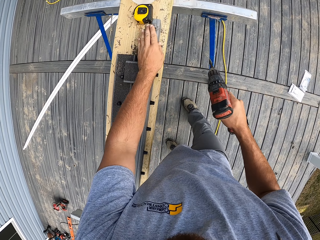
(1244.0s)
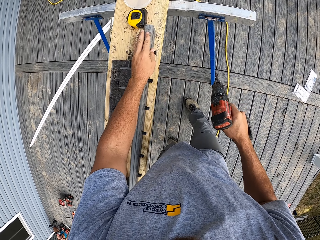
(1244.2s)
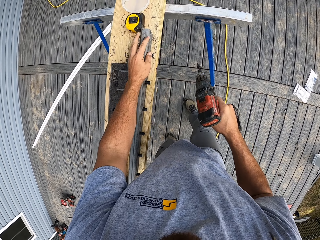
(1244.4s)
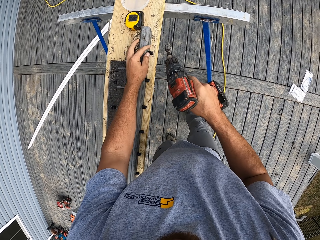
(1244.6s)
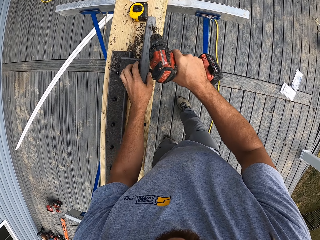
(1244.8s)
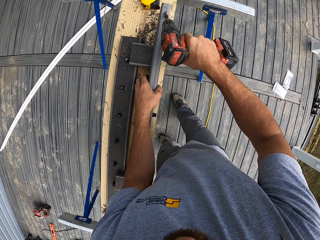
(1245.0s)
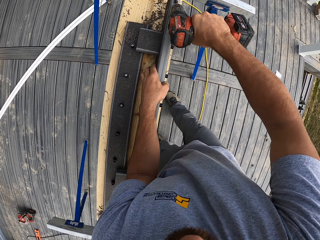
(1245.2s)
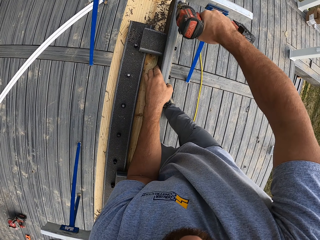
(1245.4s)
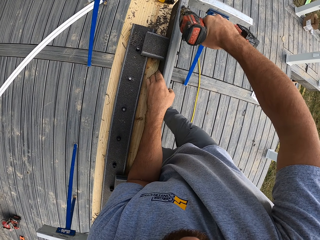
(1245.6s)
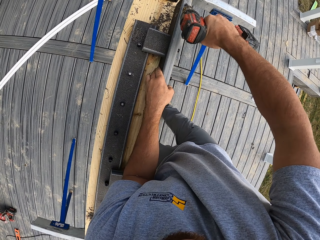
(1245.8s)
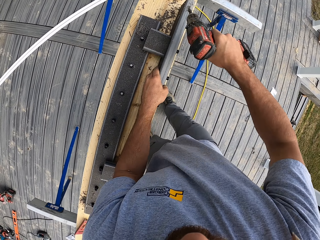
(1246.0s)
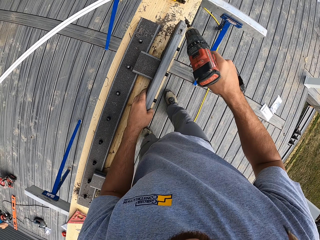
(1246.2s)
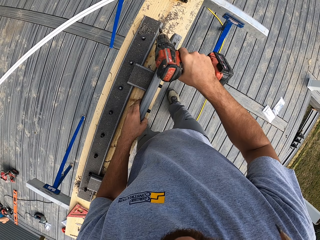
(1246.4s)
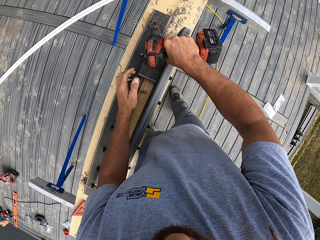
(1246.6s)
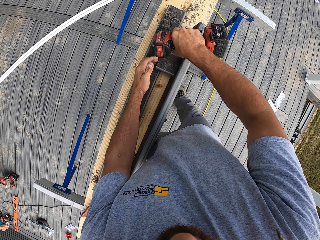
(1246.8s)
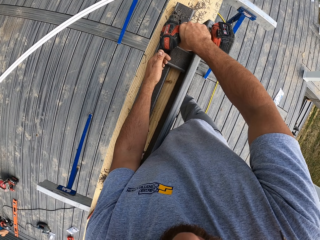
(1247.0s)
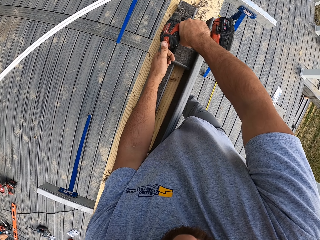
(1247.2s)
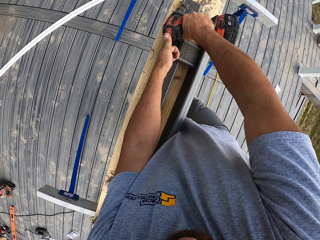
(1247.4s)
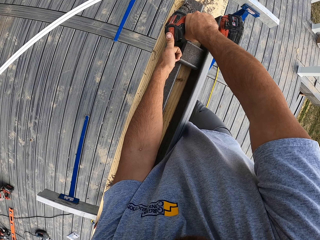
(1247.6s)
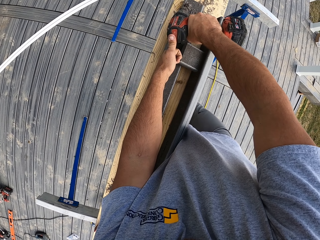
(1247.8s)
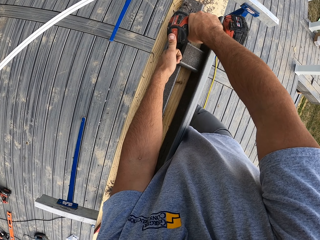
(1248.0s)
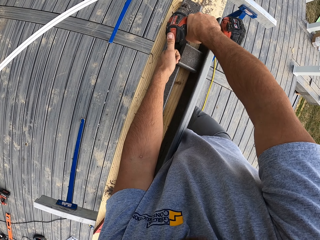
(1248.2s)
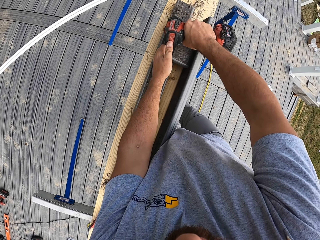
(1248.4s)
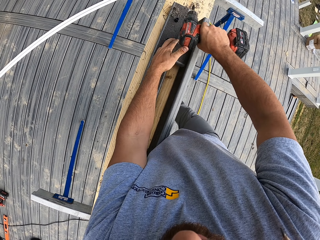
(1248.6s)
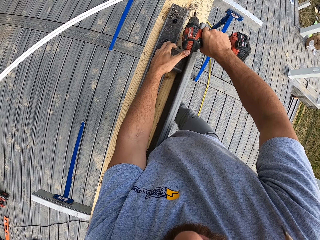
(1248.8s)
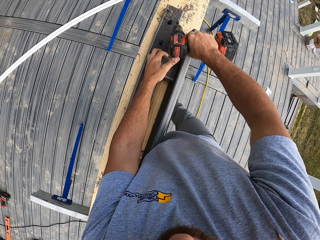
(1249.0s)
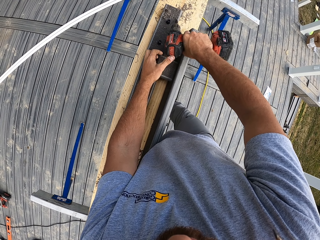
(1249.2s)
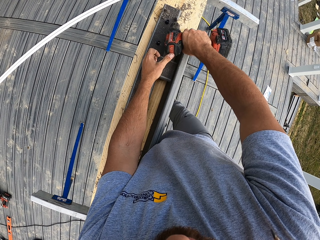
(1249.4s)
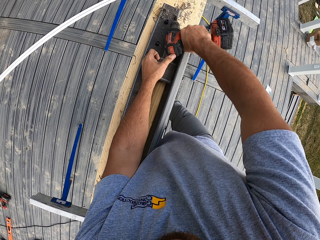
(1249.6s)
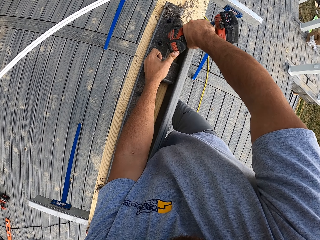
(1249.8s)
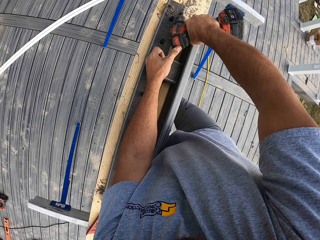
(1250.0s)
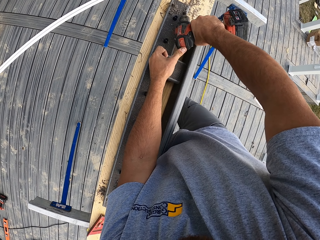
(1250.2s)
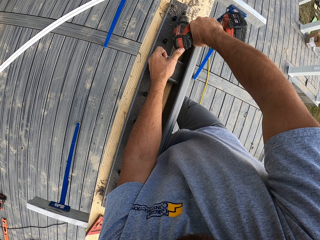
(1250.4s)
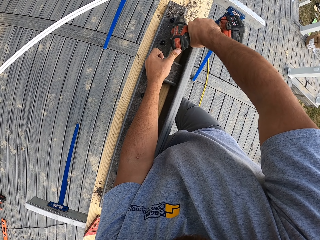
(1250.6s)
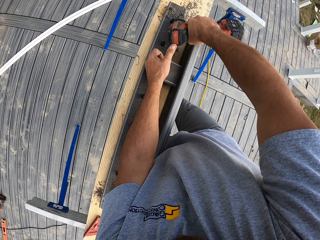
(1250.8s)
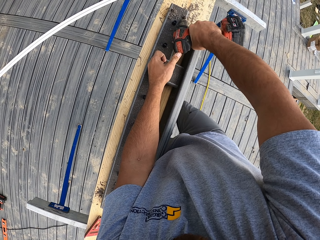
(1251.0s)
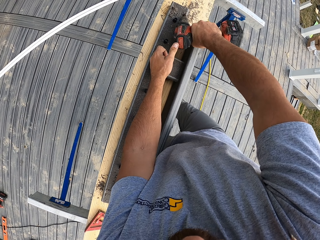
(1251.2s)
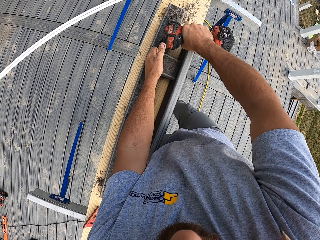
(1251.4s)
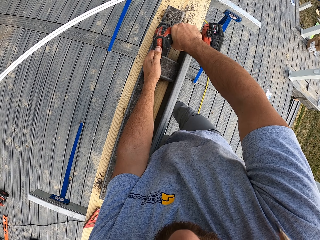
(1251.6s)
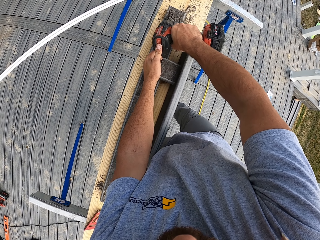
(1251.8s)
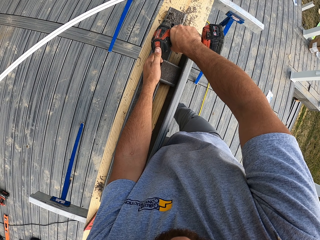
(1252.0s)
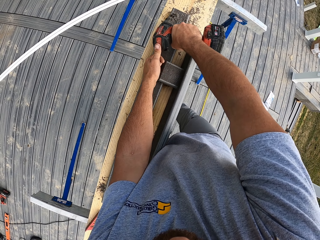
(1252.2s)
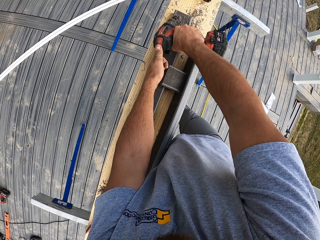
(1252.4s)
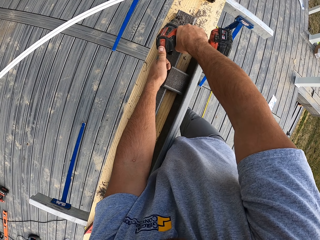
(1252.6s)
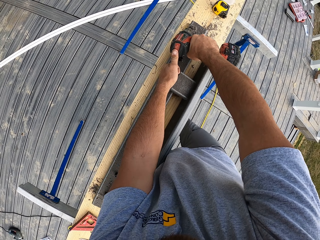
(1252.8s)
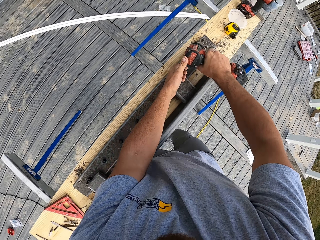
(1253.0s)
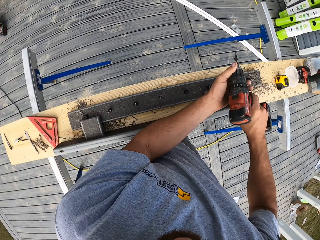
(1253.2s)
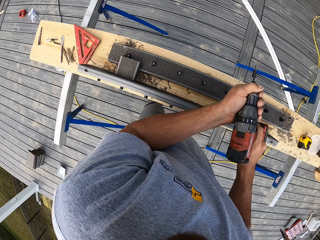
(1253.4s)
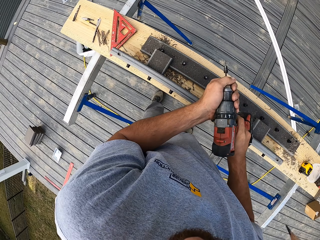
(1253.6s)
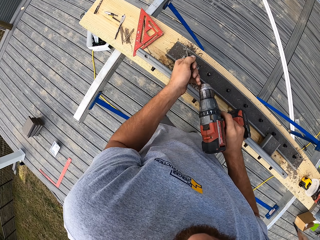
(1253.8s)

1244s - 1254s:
The camera wearer drills something. They lift up the drill. They drill something.

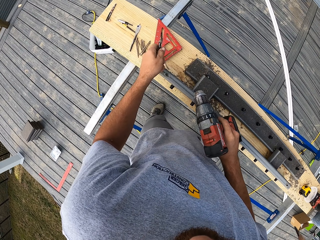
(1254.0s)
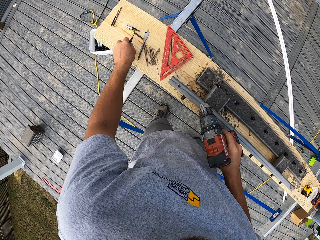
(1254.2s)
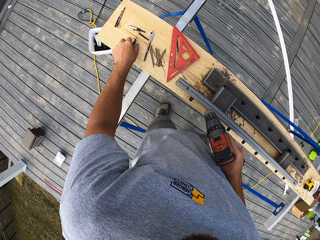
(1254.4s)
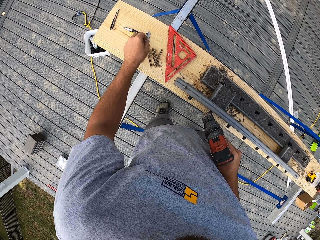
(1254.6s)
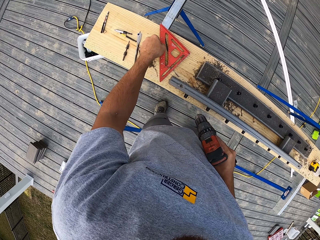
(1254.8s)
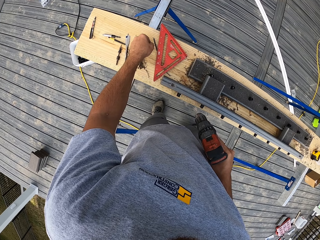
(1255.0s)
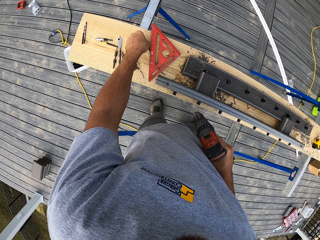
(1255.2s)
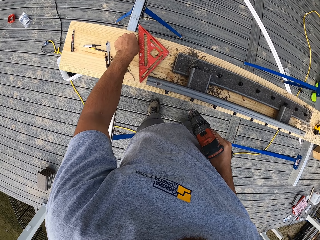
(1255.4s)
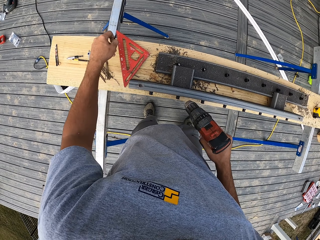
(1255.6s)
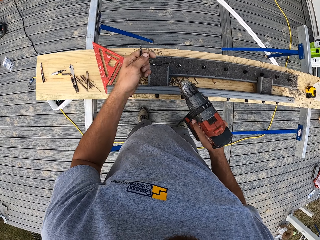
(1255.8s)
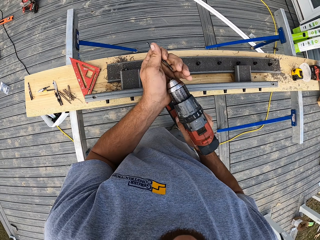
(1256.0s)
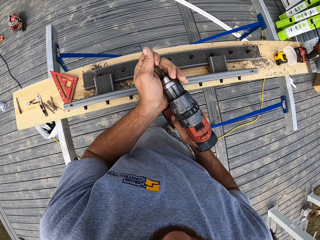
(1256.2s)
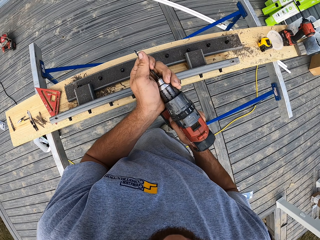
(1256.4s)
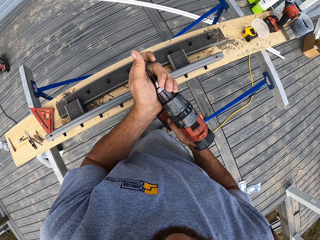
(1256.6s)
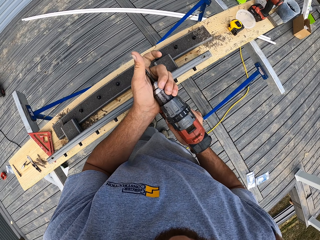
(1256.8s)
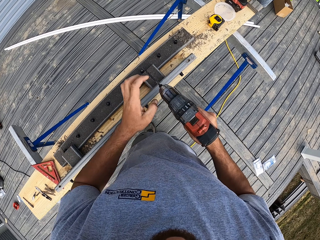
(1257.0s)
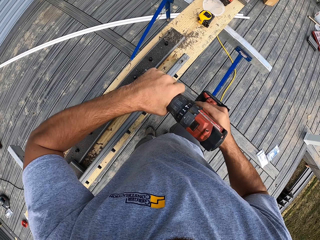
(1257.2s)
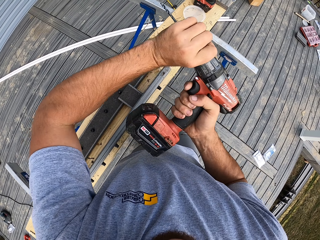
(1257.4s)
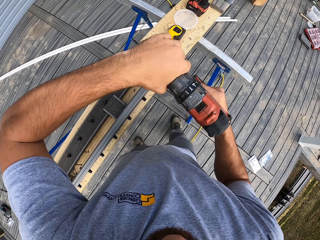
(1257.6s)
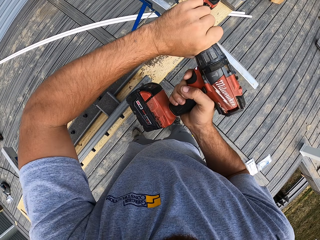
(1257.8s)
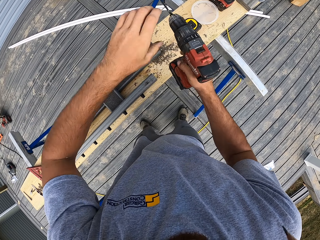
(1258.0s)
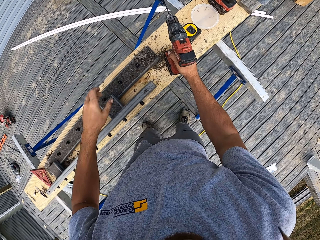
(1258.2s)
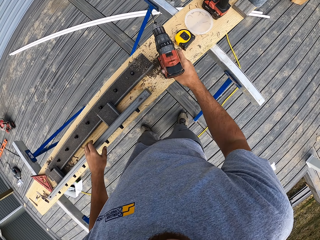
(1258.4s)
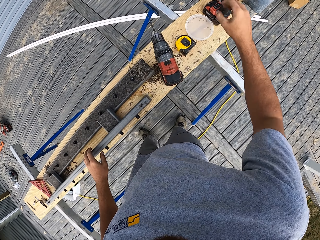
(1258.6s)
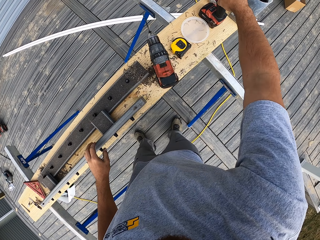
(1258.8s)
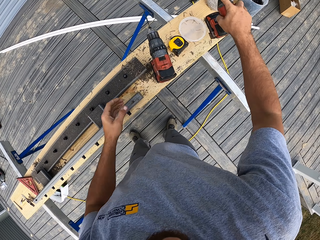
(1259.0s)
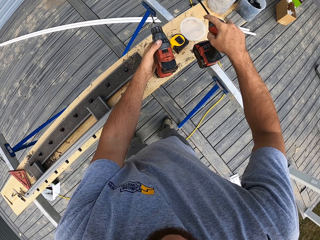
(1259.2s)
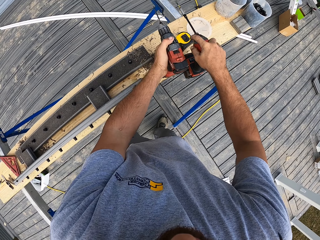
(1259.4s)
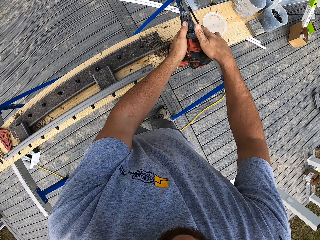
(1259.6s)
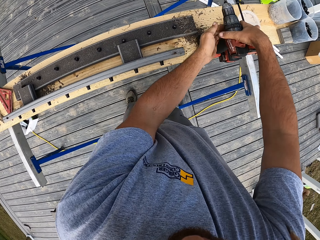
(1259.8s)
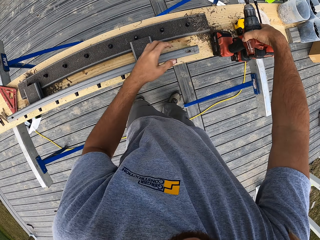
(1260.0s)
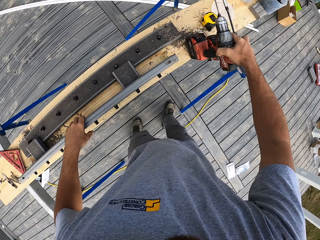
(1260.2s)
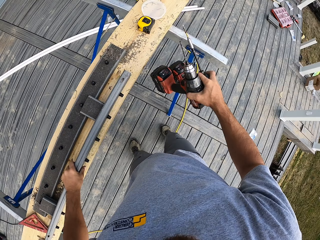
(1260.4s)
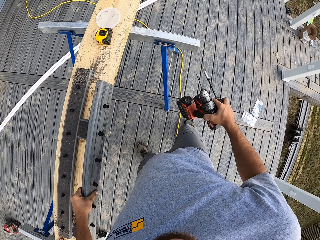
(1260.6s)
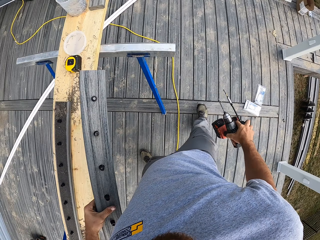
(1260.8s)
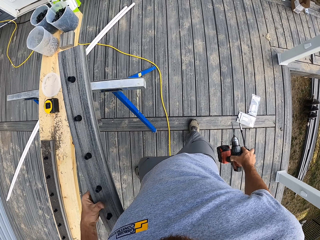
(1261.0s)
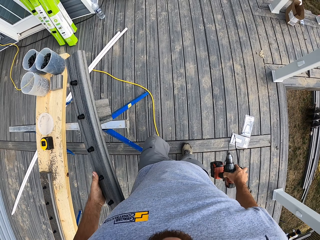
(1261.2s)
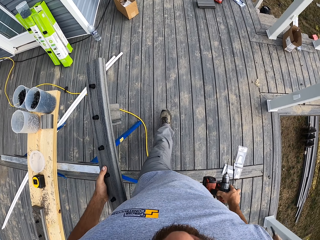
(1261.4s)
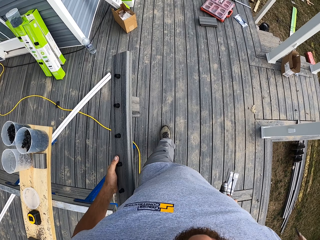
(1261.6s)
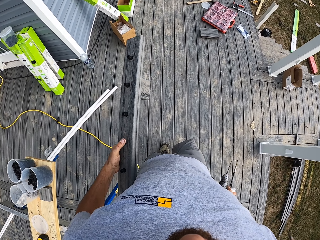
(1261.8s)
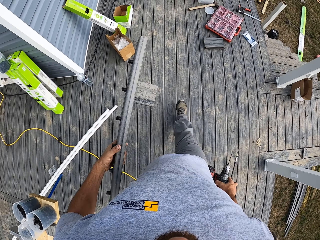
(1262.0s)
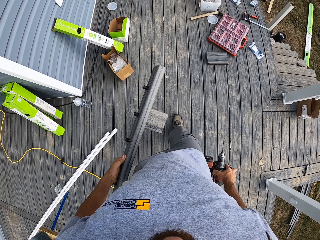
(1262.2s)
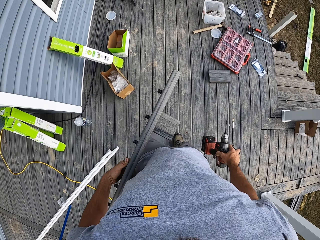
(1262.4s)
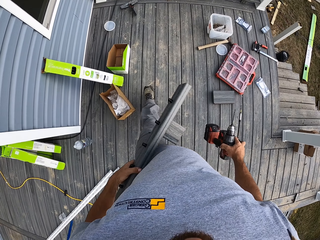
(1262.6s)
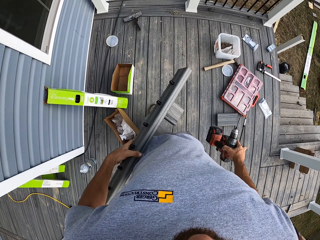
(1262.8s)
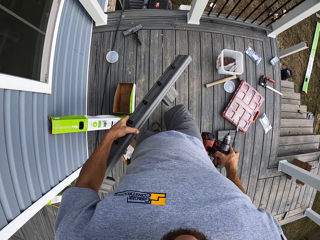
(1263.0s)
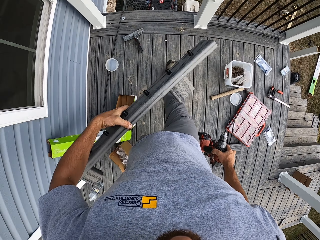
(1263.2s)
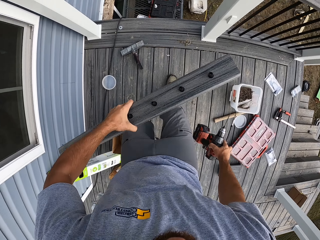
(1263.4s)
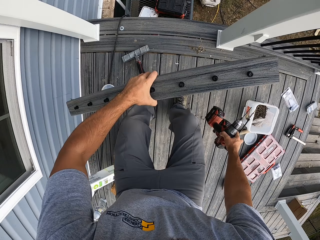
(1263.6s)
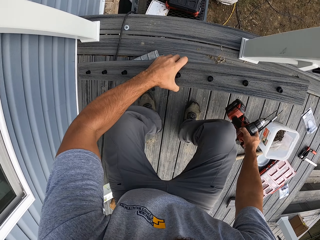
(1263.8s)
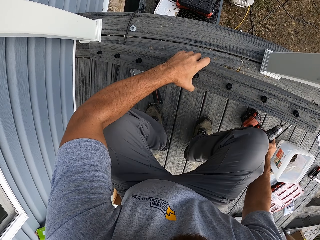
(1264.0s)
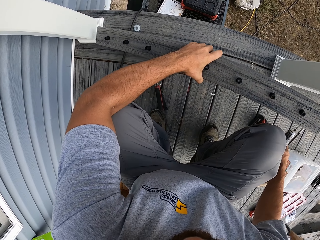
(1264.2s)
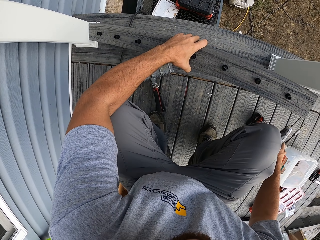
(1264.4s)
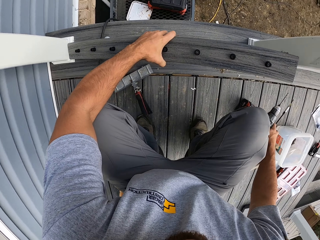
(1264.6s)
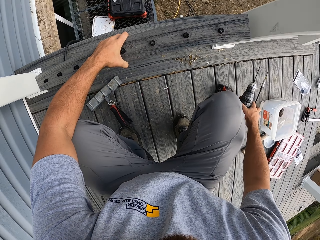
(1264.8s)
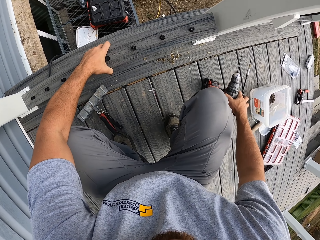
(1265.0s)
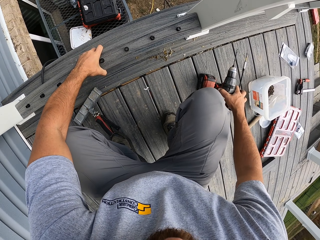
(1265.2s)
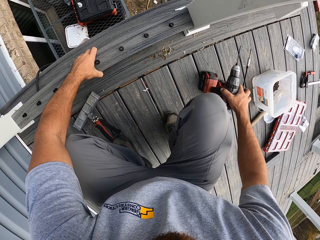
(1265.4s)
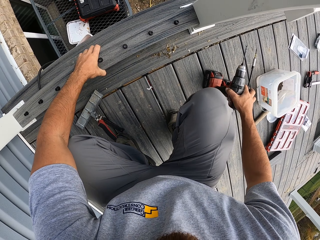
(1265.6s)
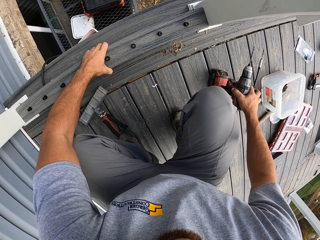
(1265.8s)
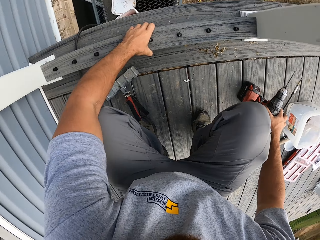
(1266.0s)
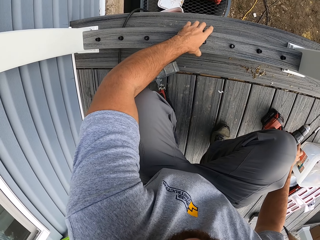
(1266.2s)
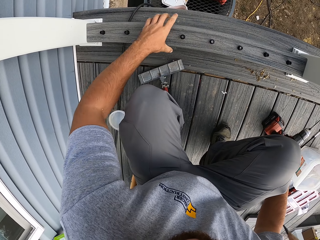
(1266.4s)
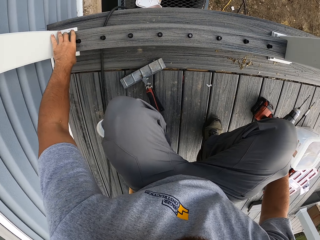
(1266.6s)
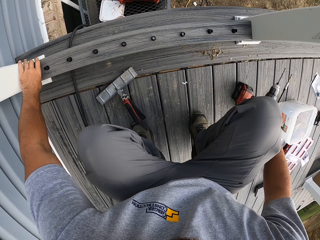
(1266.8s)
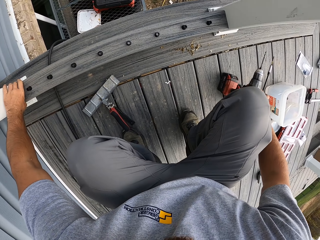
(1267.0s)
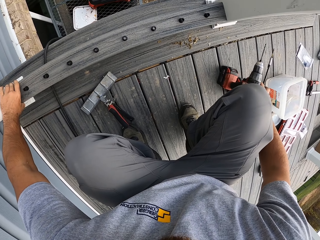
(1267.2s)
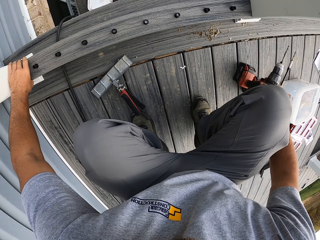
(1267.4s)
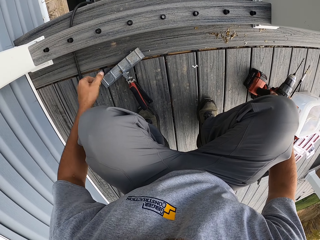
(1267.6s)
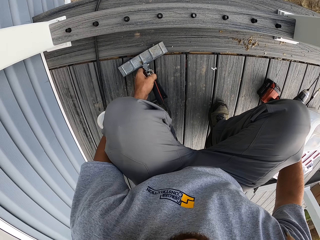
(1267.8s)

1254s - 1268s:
The camera wearer lifts up the drill. They remove the bit, place the bit down, pick up a bit and put the bit in the drill. They close the drill. They place the drill down. They hold the drill together. They pick up another drill. They pick the drill up. They pick up wood. They walk forward. They place the wood down.
